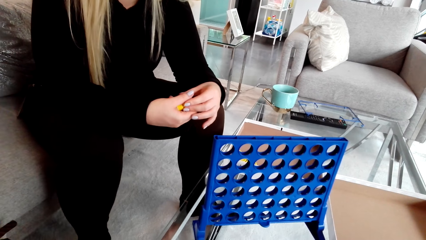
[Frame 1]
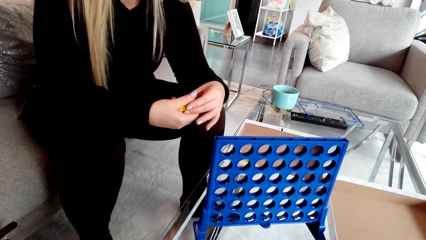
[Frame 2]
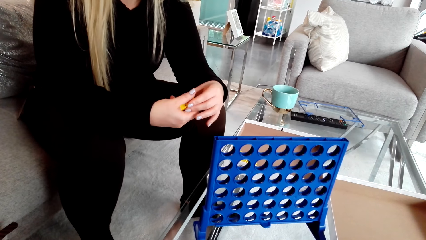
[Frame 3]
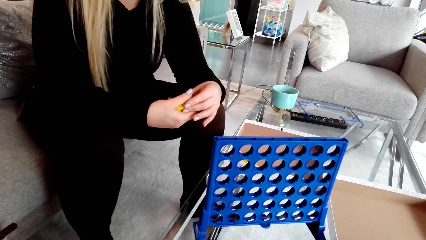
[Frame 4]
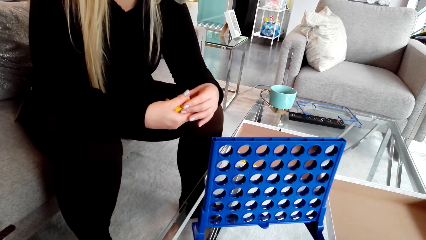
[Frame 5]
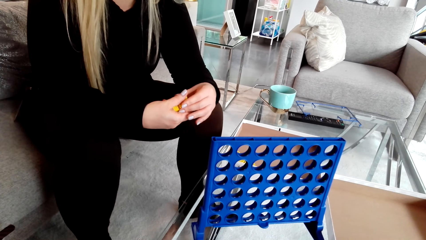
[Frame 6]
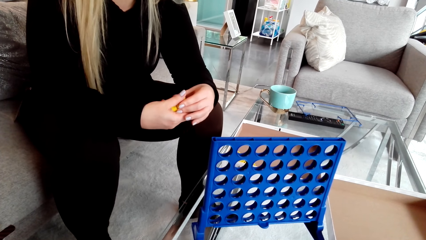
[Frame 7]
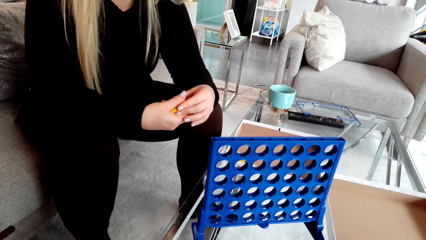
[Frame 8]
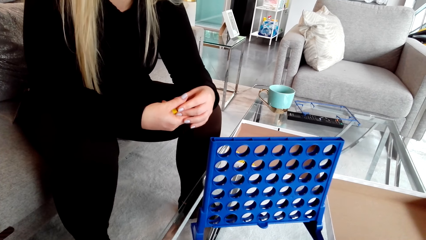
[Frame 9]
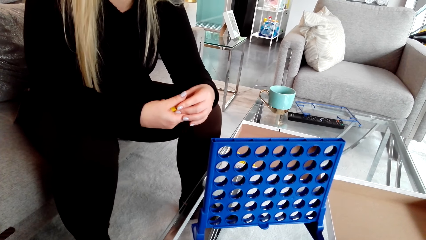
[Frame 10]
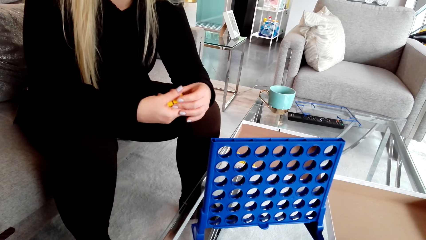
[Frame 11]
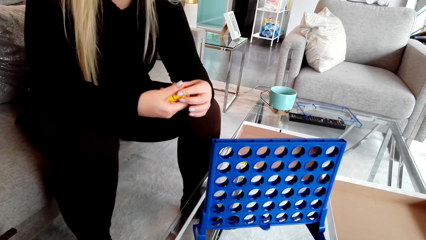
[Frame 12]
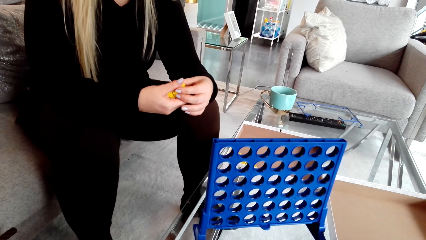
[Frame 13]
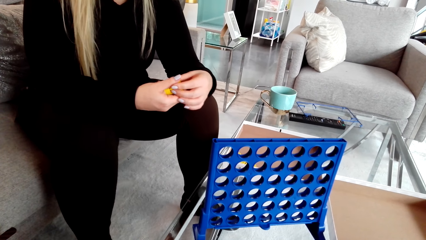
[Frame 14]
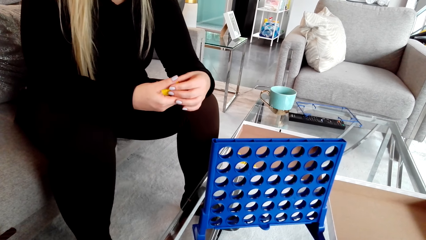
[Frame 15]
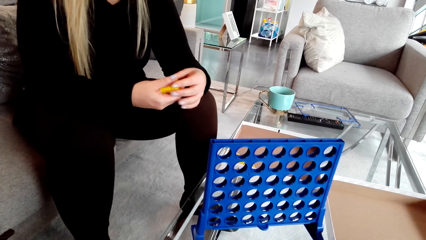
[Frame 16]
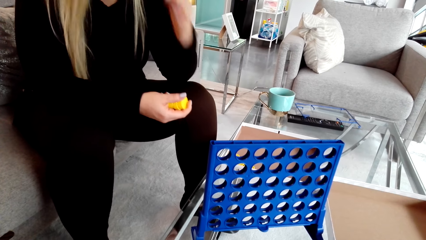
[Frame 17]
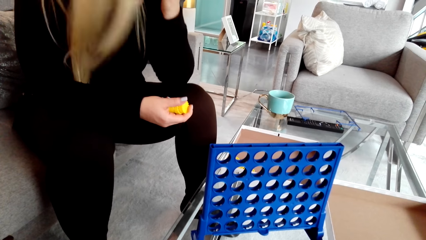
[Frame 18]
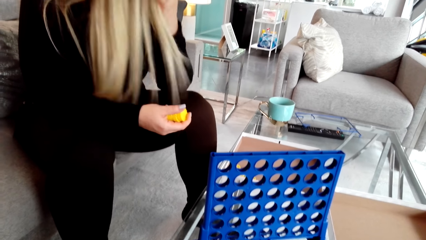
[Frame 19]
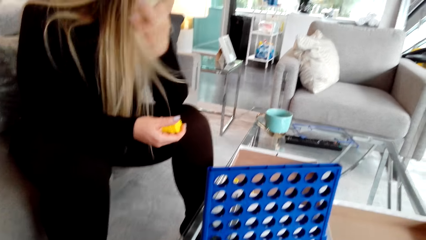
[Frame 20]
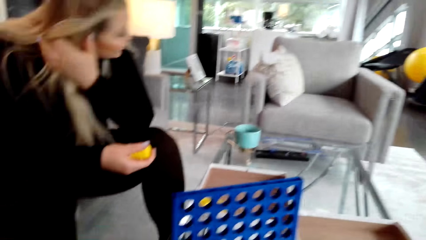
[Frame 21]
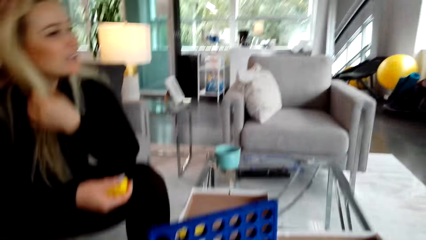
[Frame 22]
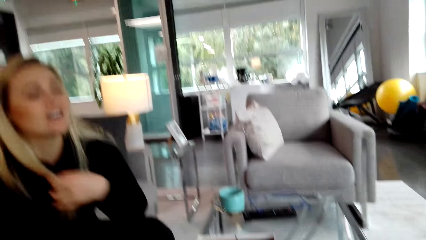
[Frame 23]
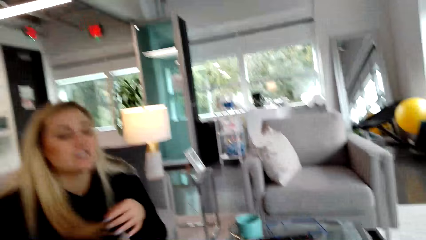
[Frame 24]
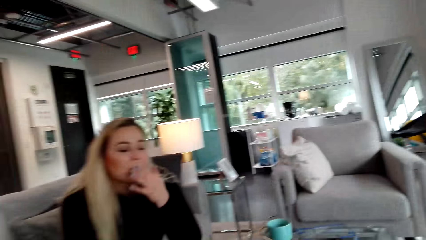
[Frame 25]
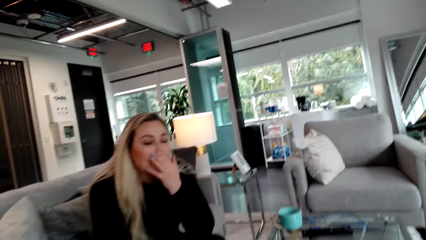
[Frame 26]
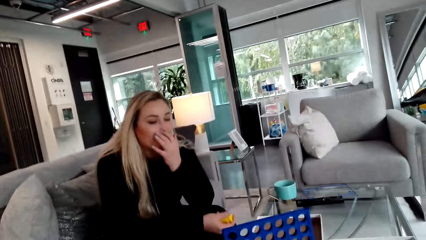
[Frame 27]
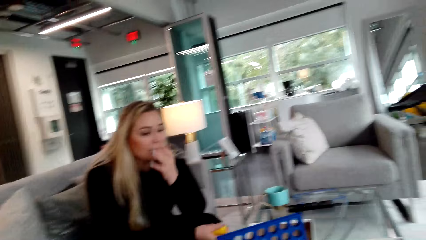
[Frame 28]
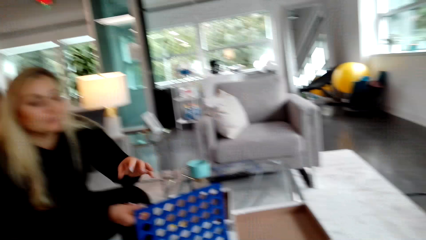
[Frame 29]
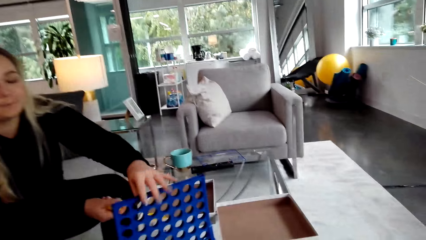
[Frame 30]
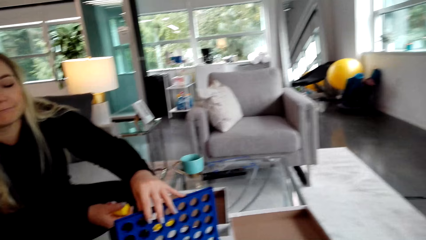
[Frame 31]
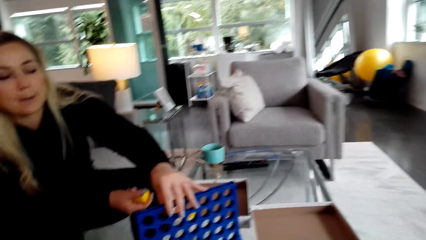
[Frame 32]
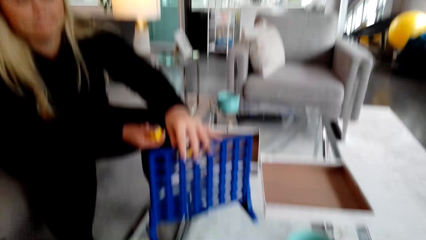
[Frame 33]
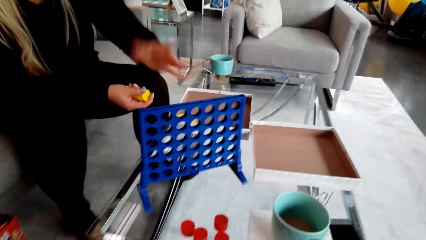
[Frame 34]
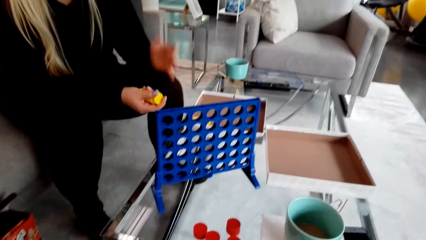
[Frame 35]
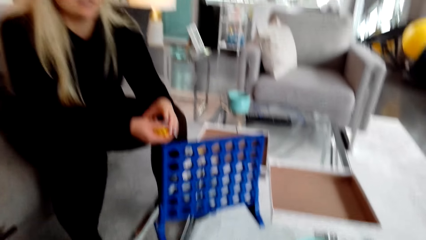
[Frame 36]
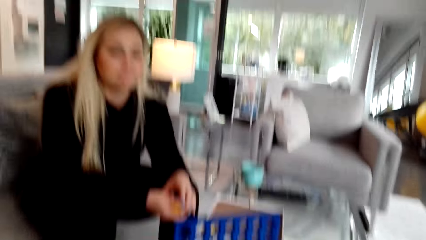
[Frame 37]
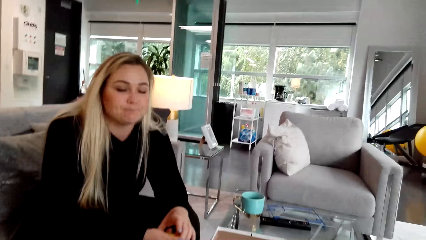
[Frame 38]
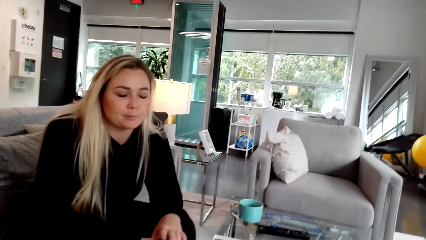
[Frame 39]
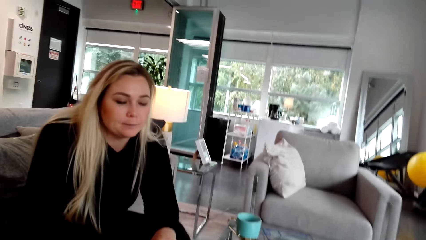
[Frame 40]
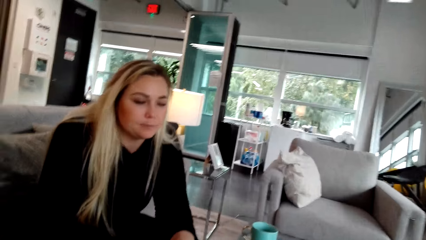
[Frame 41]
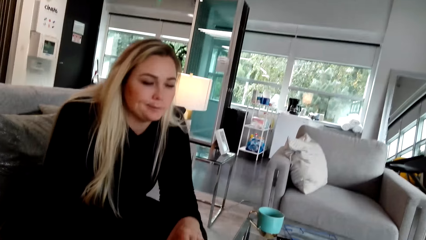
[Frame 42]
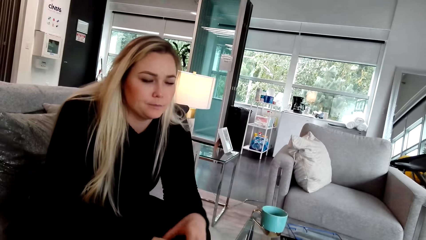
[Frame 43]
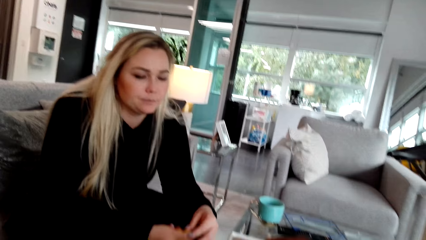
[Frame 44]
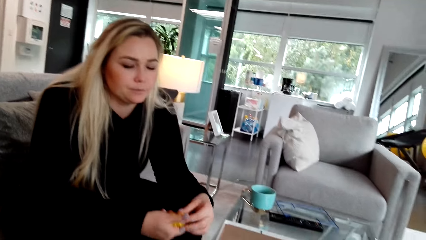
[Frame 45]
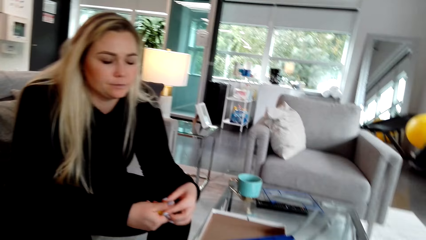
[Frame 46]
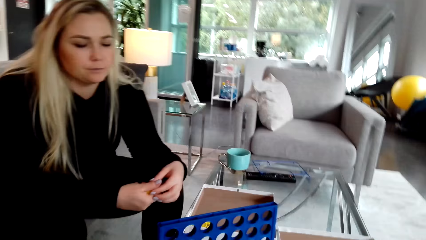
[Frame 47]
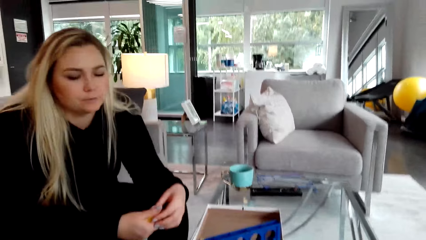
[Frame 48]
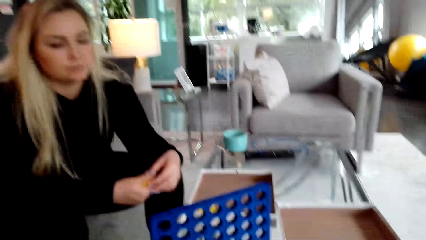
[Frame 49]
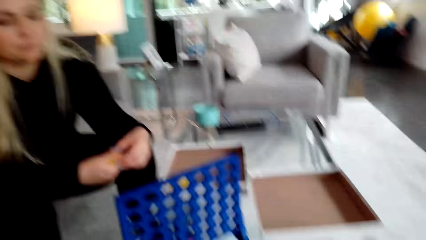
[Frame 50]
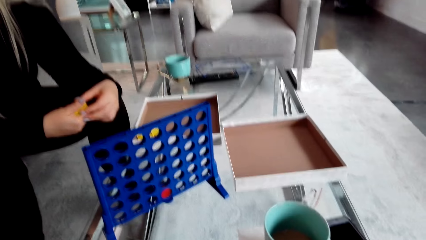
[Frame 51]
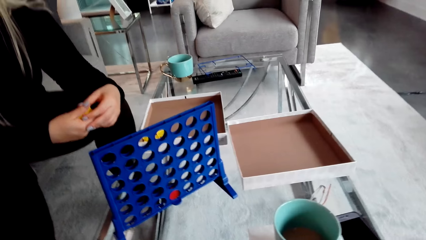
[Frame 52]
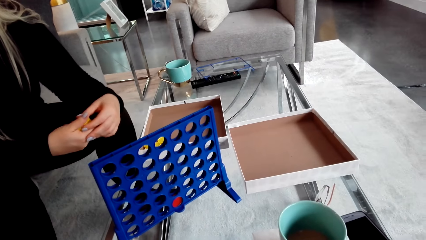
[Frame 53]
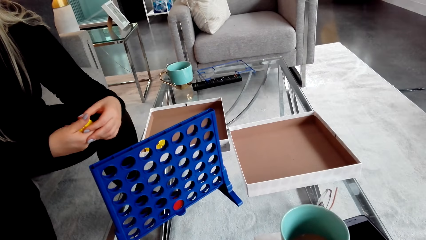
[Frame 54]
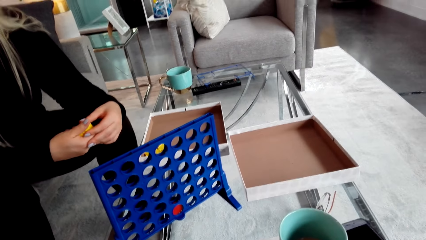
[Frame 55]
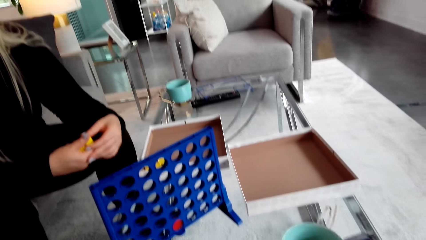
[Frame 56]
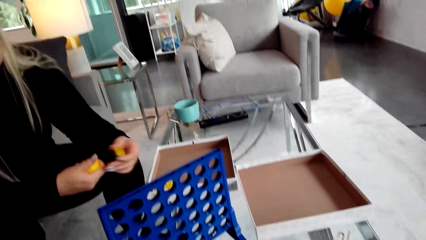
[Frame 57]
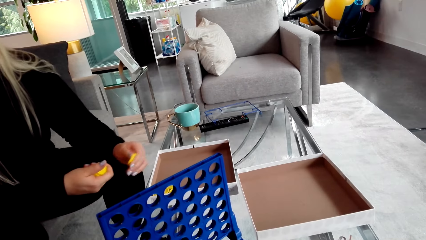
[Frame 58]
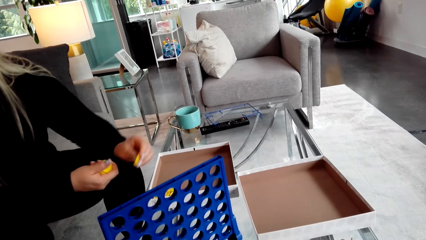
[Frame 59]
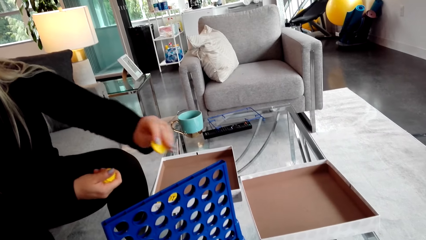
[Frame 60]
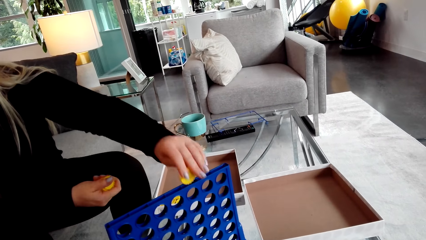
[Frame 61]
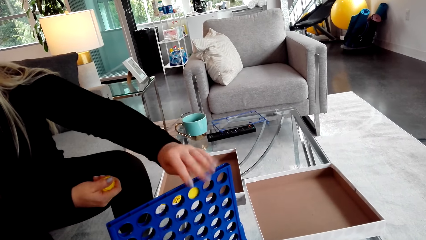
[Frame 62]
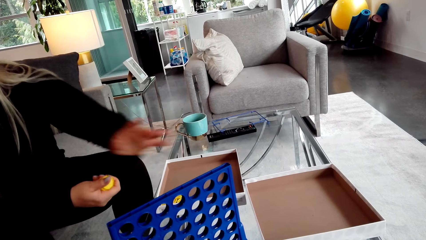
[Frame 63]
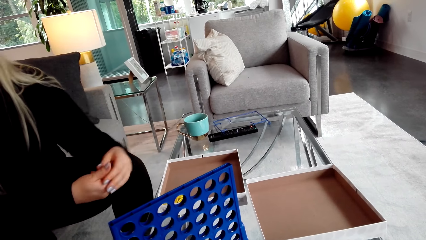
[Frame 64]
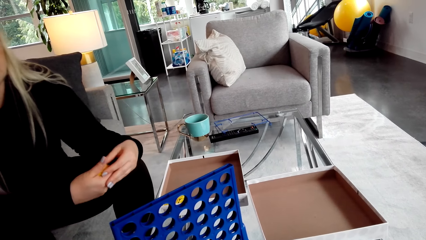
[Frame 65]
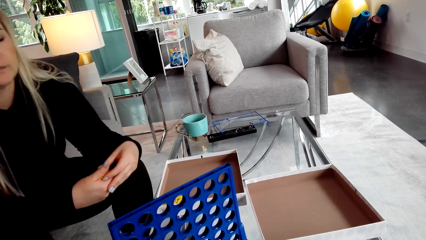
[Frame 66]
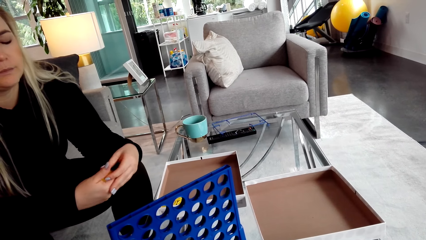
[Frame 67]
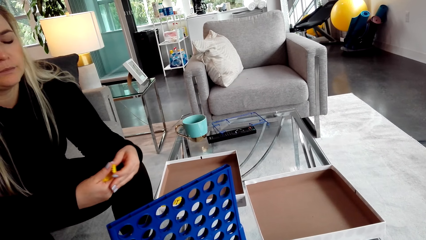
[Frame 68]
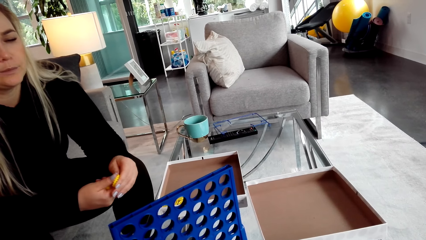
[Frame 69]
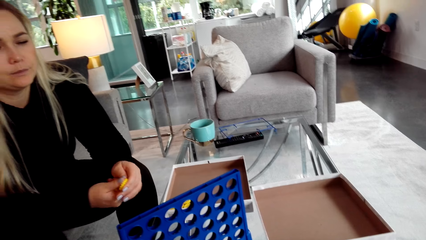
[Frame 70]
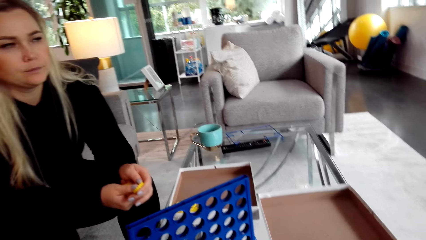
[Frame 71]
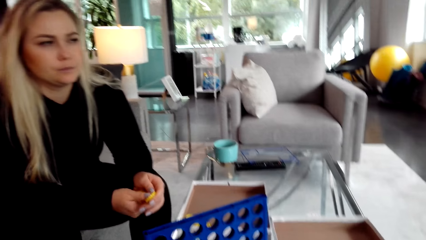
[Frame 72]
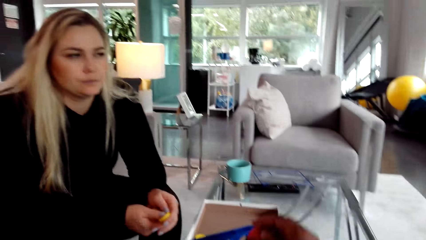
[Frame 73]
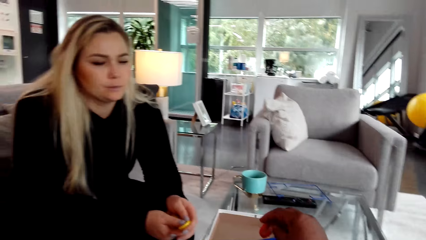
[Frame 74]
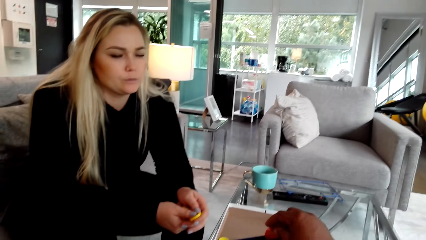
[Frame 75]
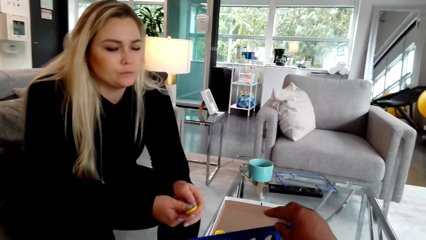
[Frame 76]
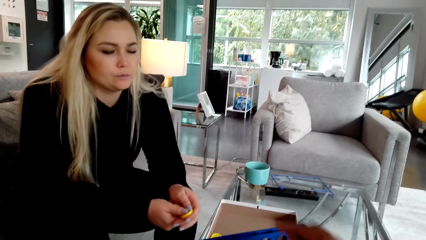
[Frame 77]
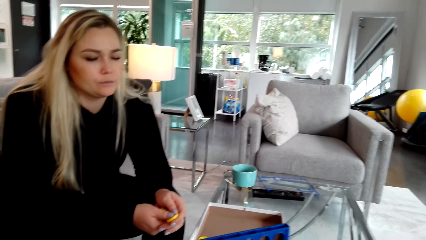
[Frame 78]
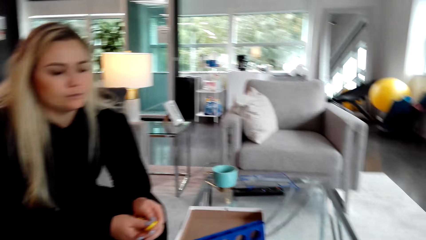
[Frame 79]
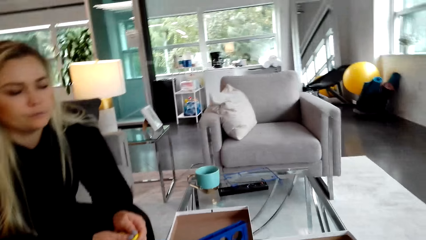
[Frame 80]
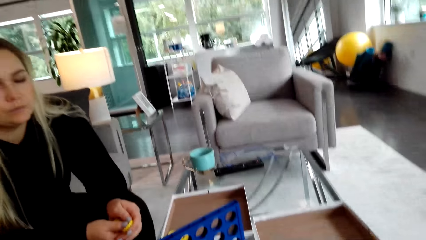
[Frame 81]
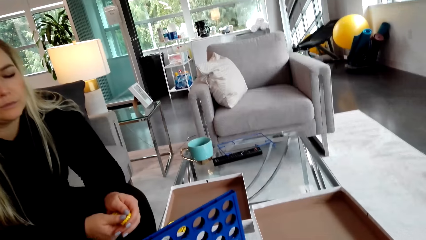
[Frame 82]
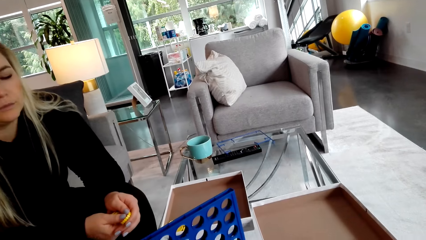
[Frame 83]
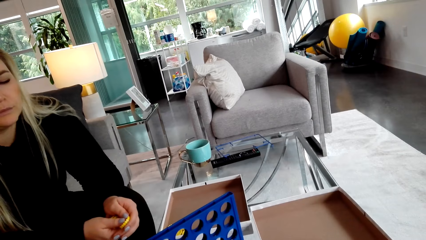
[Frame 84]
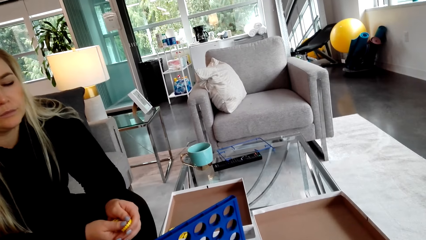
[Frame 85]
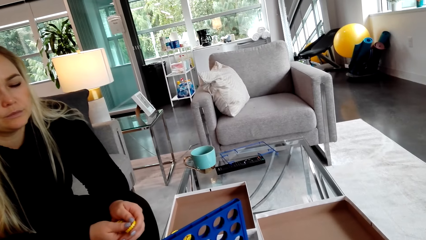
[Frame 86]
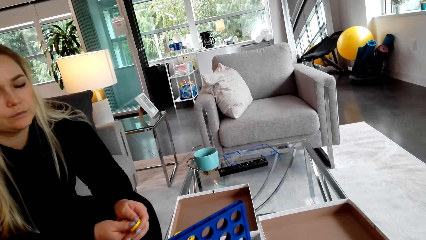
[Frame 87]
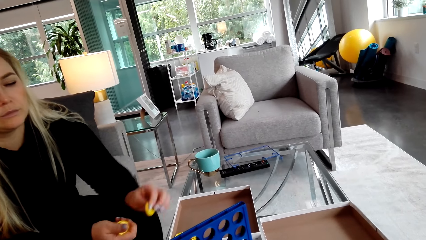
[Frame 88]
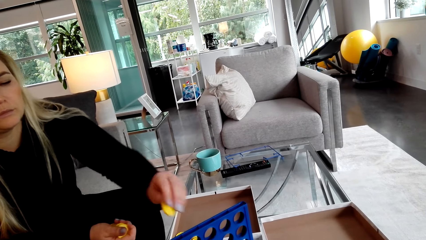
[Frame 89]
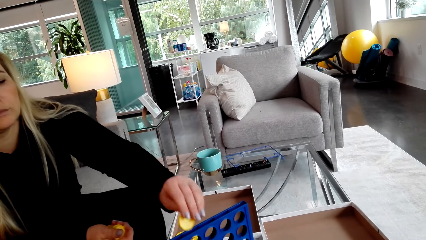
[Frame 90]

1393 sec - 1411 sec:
A woman touches her hair. The camera wearer looks at the crate. They pick the bottle caps. The woman places the lid in the crate. The camera wearer places the lid in the crate.
